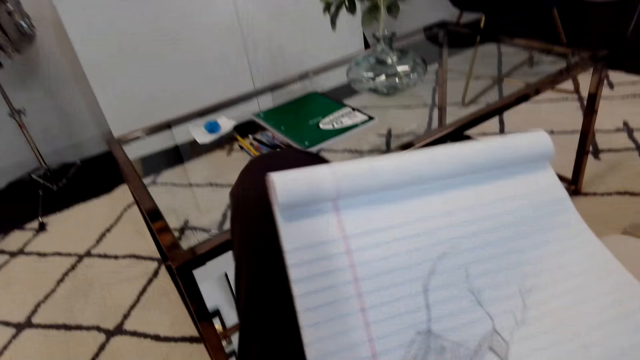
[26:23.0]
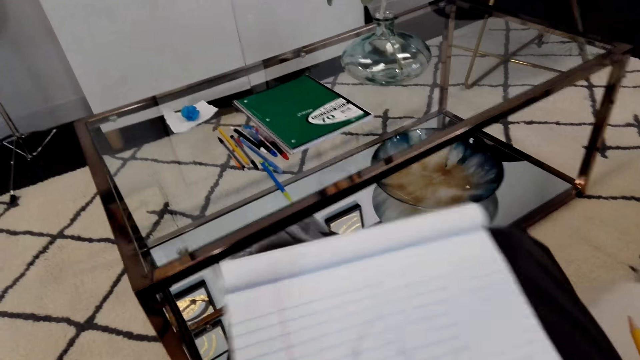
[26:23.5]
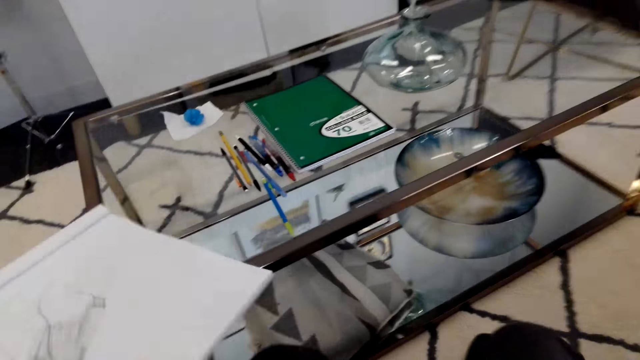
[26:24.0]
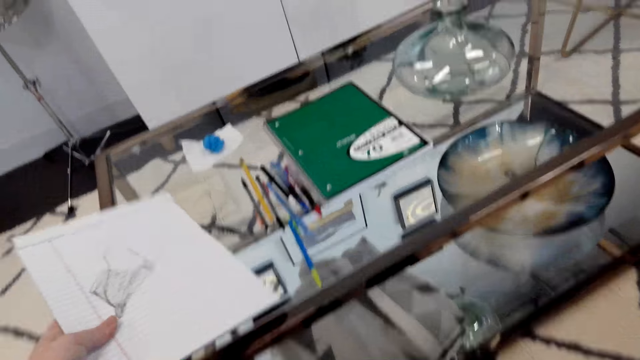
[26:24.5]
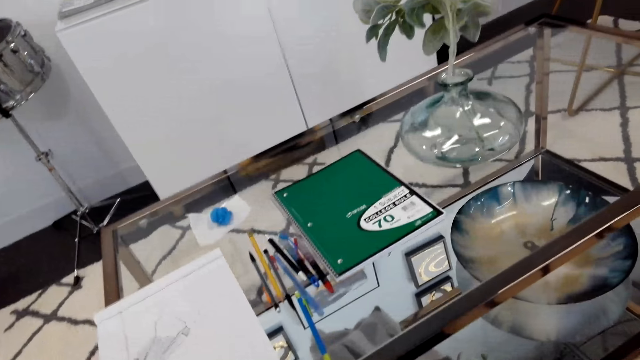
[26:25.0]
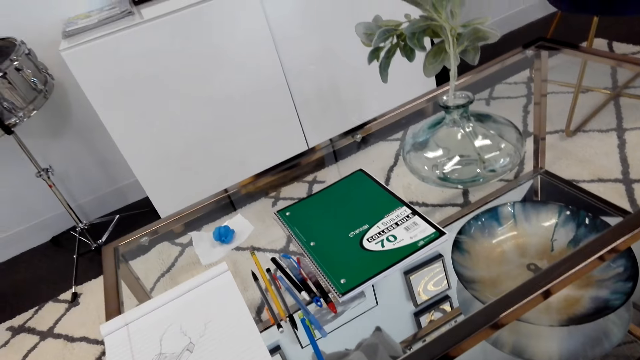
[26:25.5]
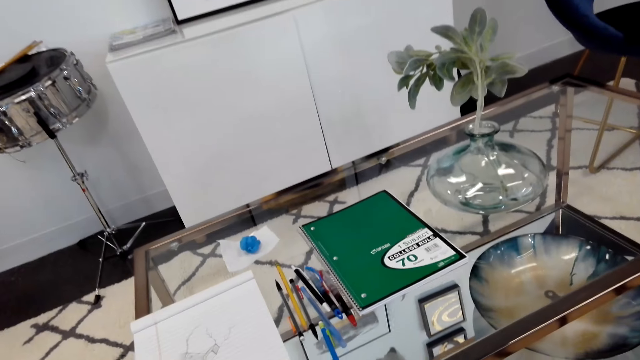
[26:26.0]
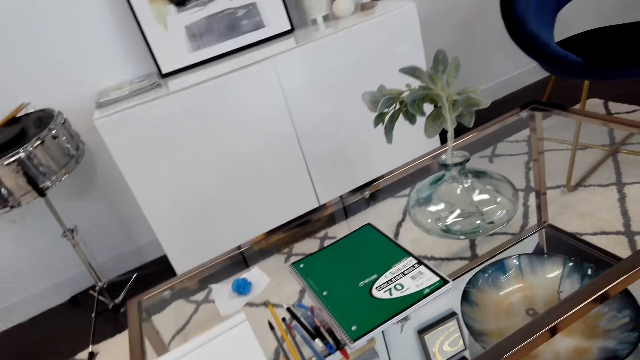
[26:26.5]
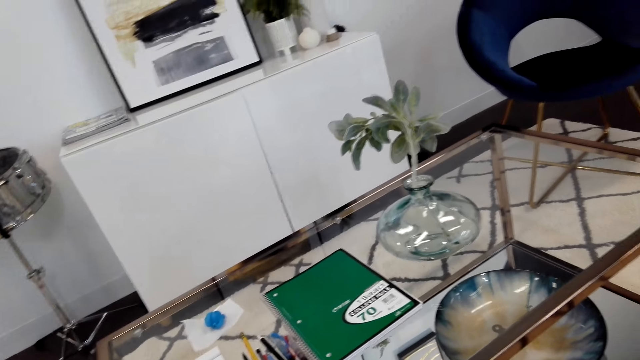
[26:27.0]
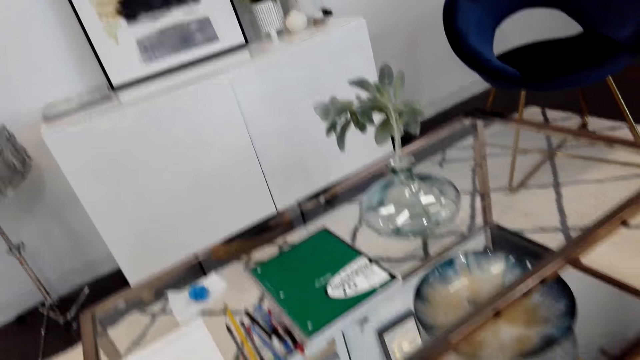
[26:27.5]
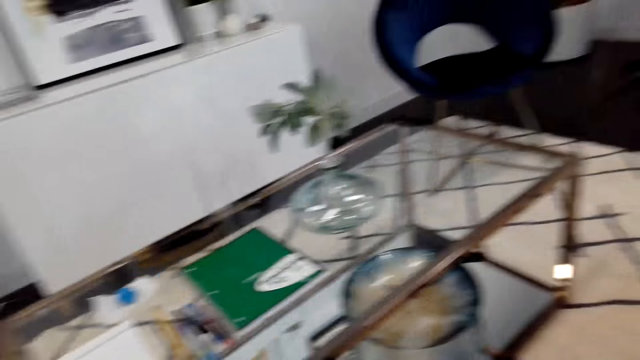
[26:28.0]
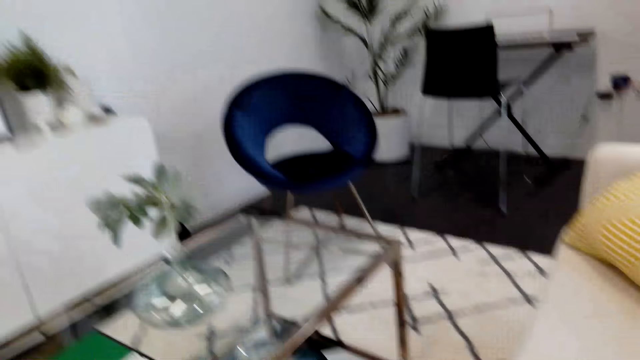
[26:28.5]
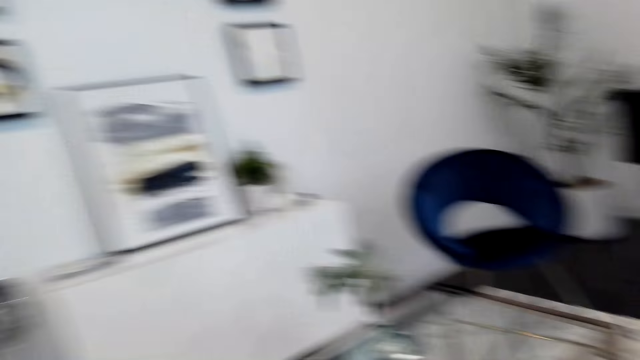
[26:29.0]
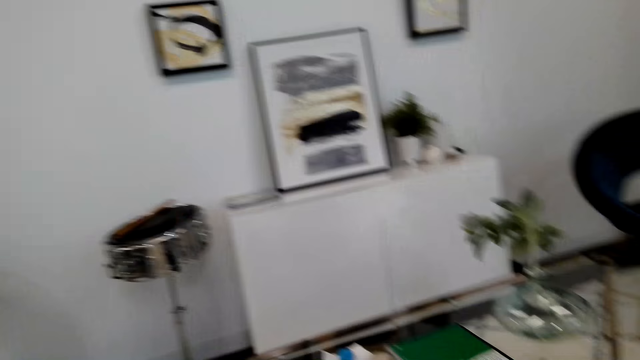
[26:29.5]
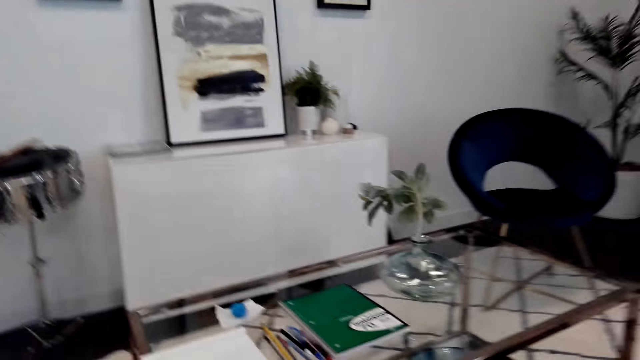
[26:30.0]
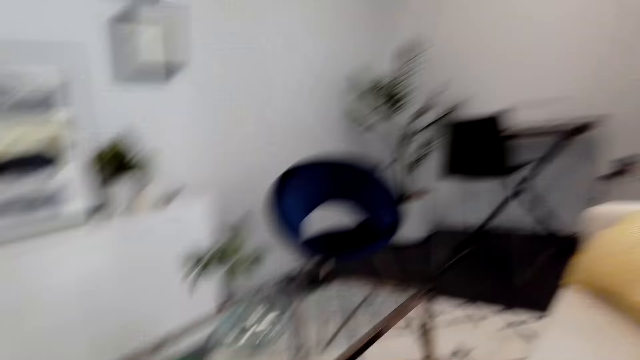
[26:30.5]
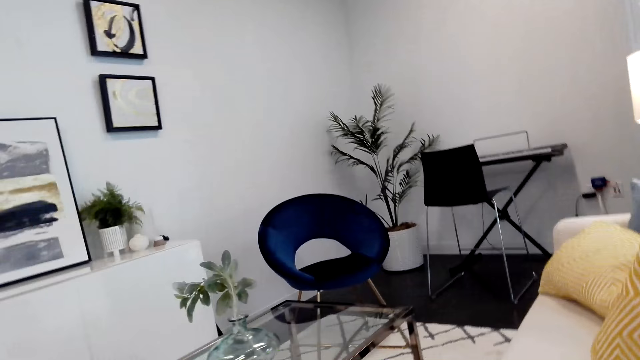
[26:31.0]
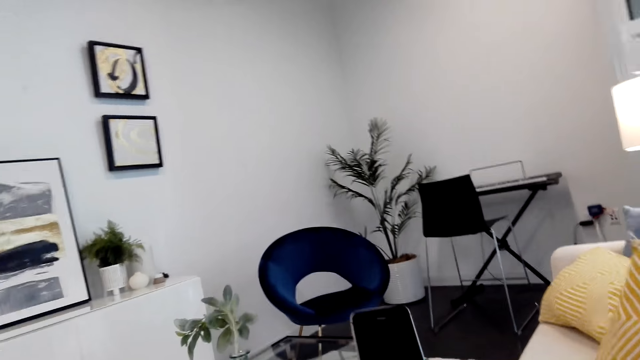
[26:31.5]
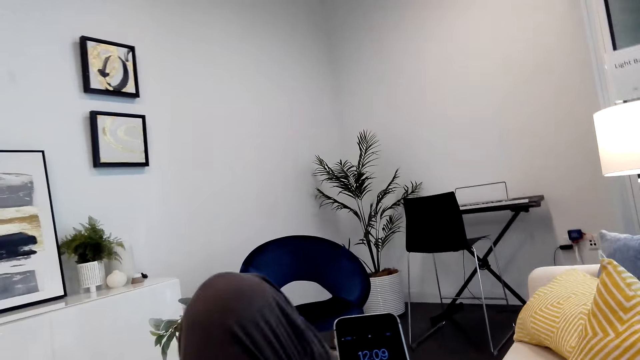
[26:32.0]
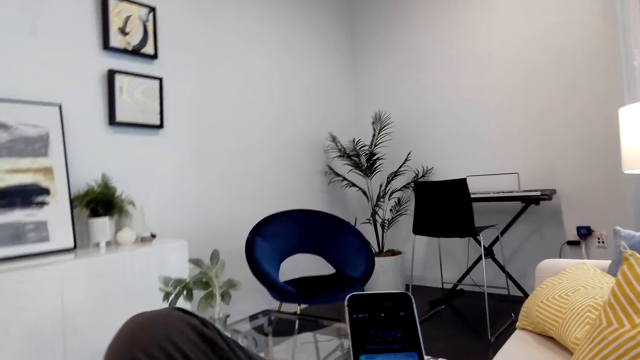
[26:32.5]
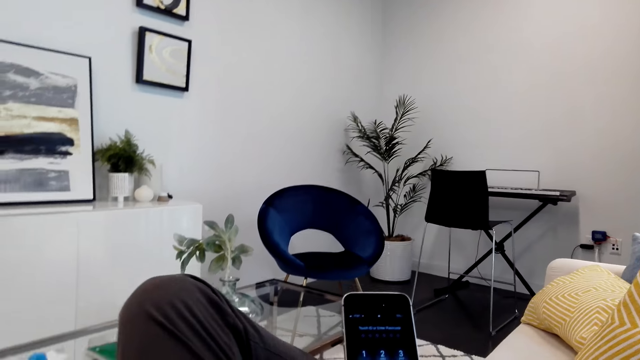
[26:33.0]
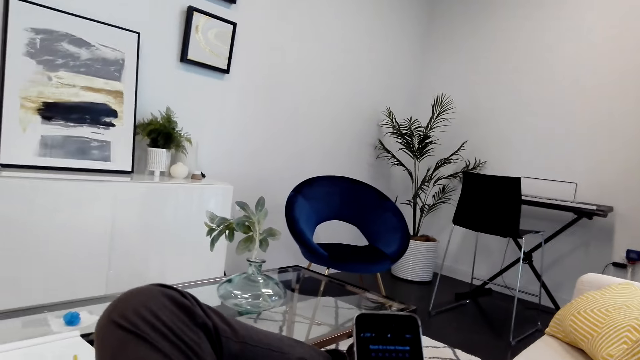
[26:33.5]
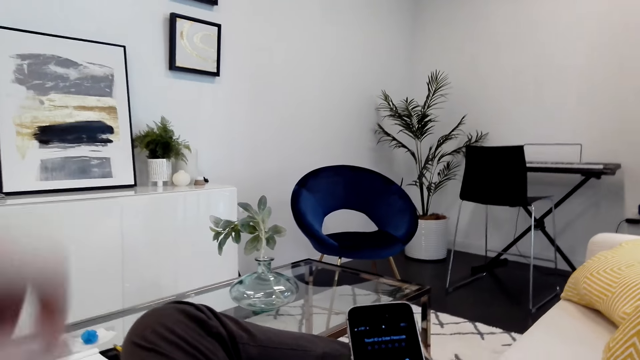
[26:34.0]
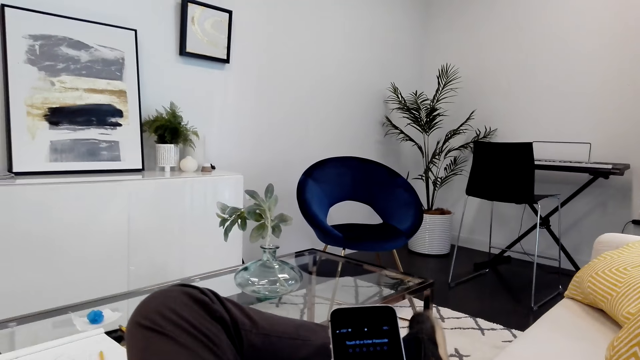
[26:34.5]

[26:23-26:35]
The camera wearer places the book on the table. They look around the house. They hold the phone.

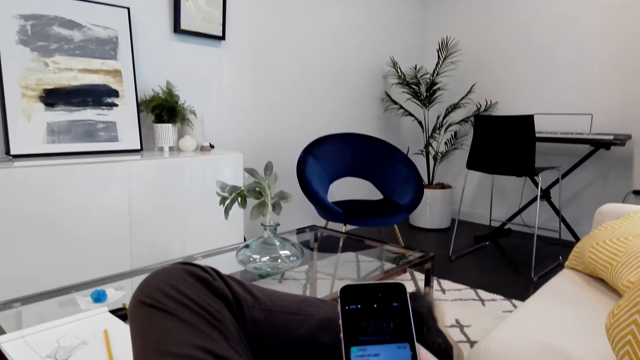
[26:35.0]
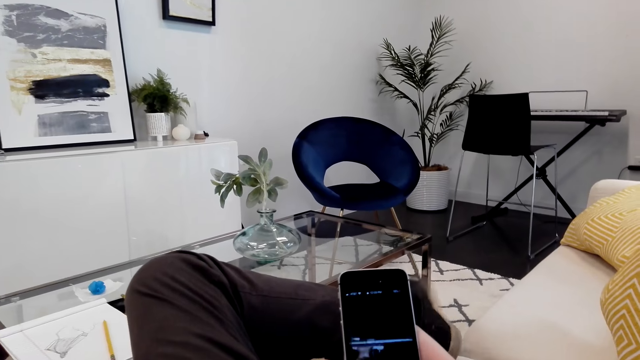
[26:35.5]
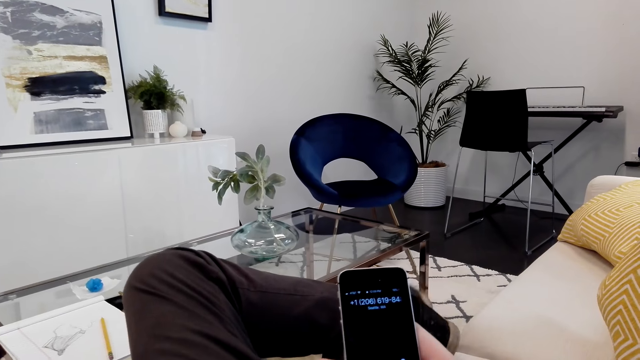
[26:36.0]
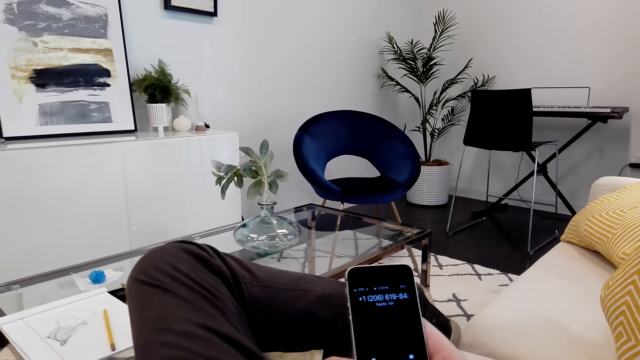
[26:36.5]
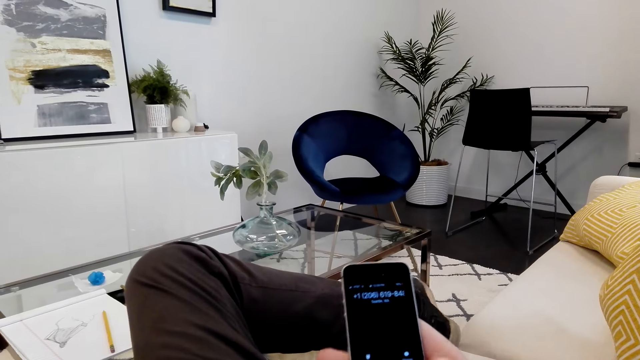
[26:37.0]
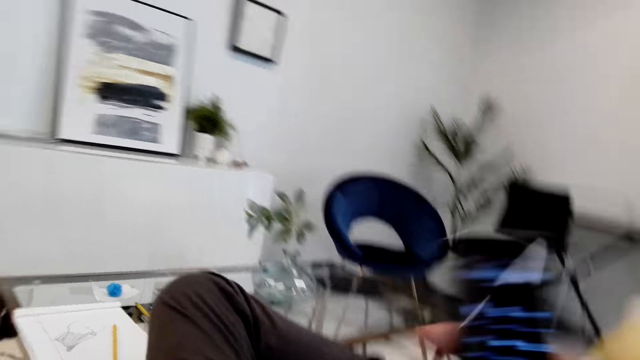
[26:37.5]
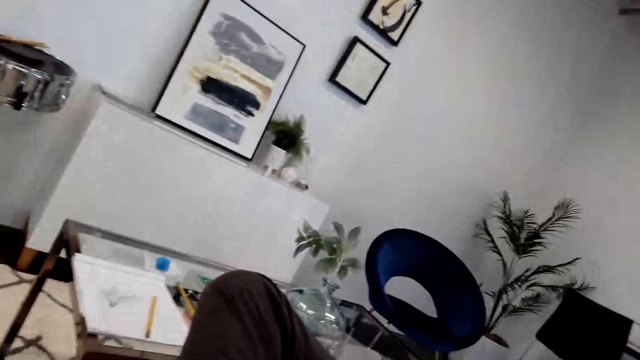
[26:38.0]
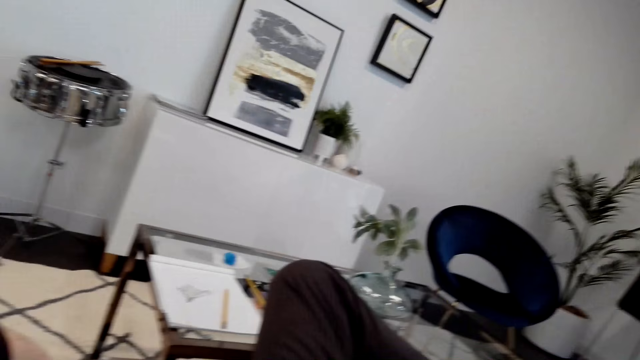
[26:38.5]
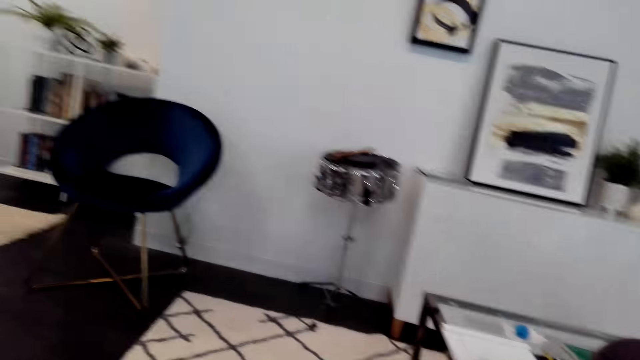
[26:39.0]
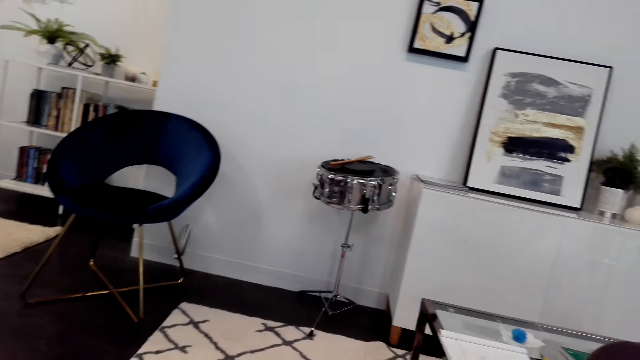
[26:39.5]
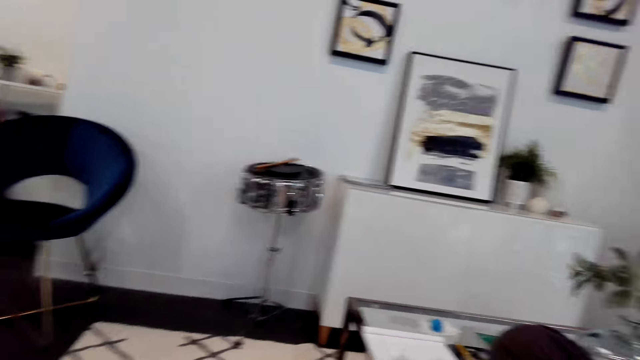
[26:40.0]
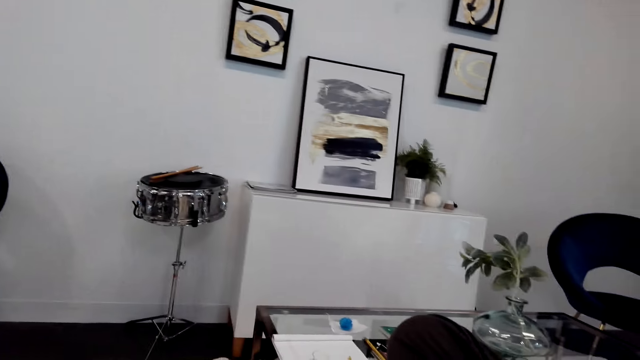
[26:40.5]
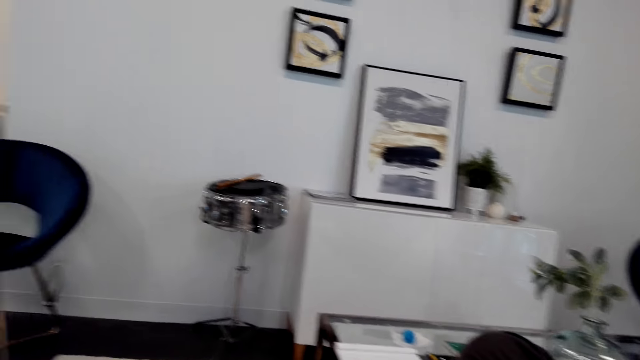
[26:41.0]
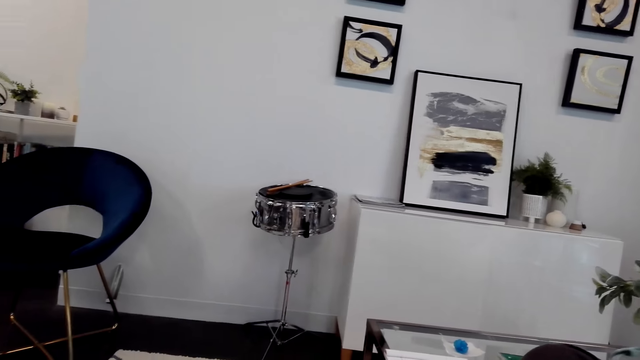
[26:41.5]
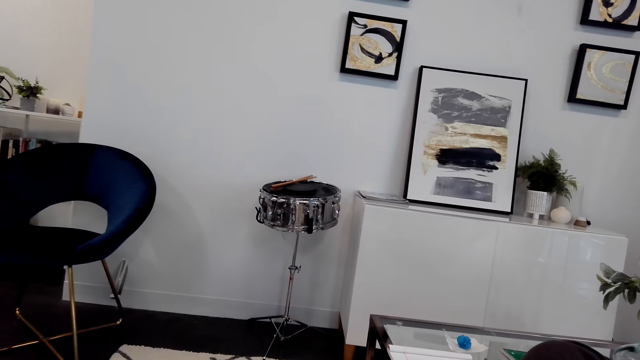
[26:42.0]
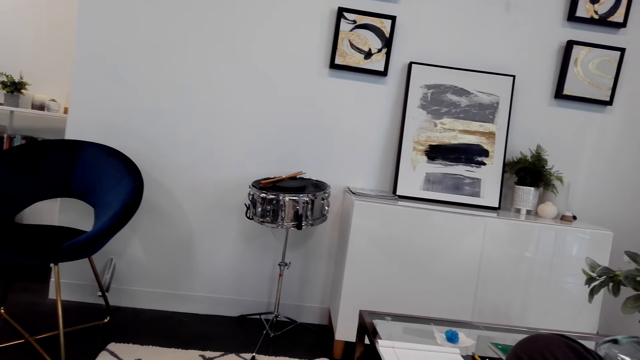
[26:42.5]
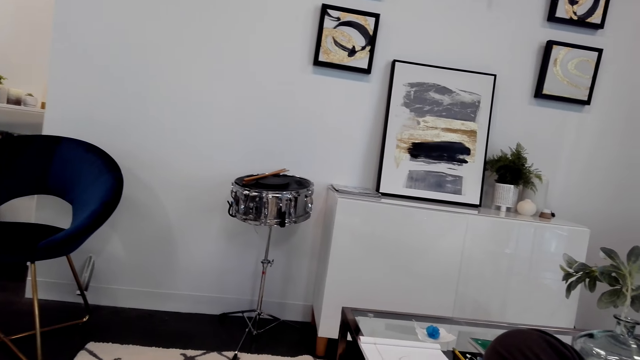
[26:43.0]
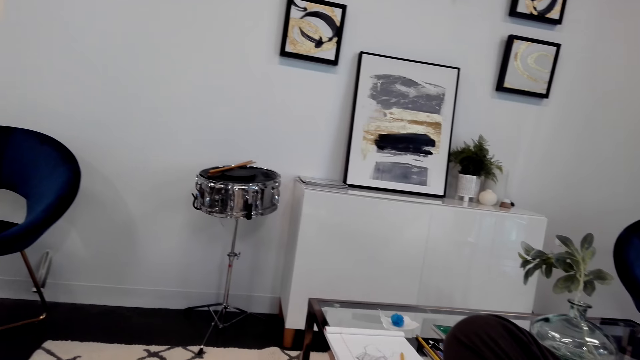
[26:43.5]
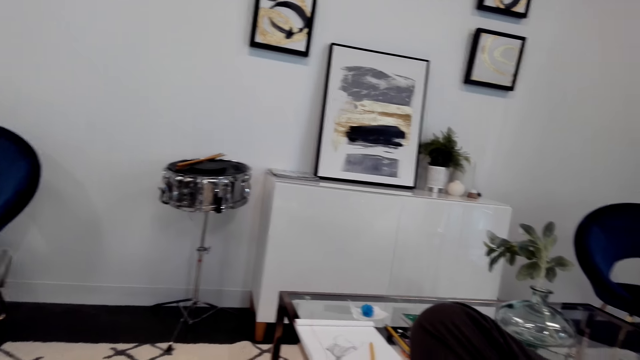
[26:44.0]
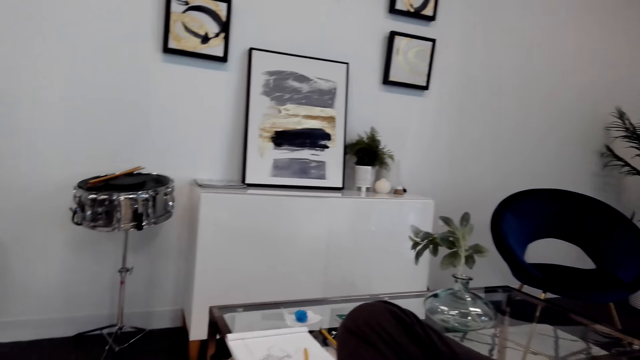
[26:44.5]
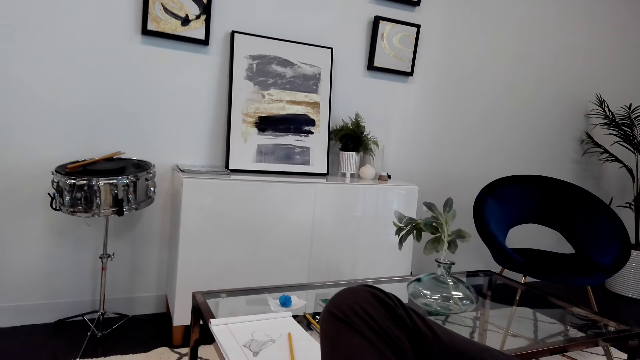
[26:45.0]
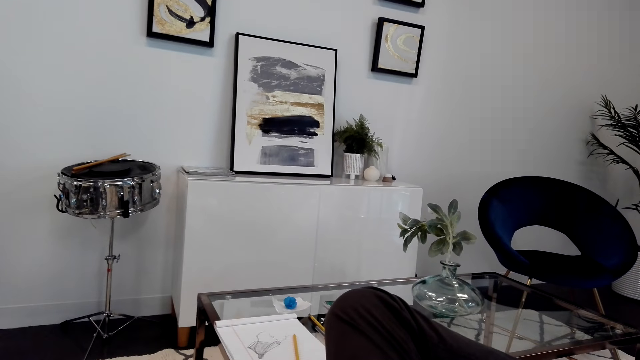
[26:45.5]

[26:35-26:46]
The camera wearer closes the legs and takes the phone. They make a call and talk on the phone.
